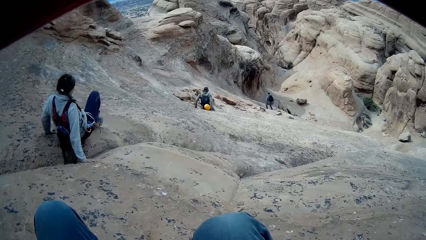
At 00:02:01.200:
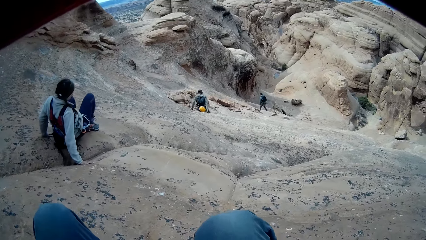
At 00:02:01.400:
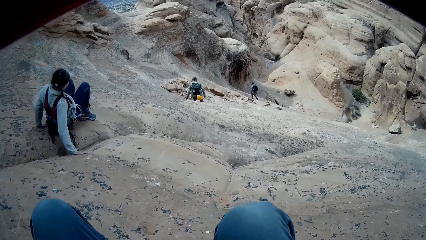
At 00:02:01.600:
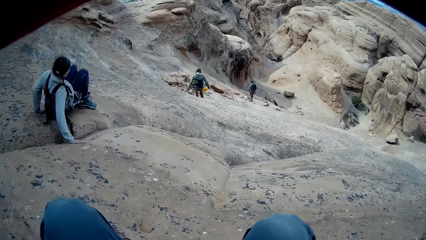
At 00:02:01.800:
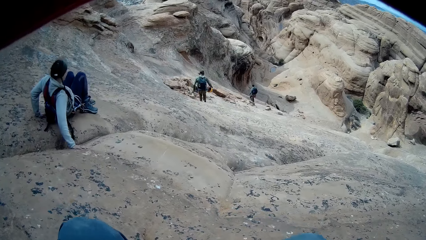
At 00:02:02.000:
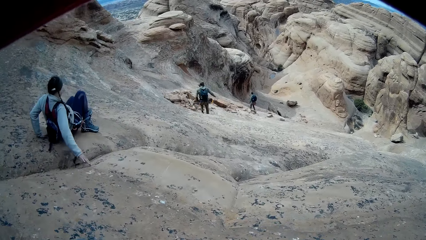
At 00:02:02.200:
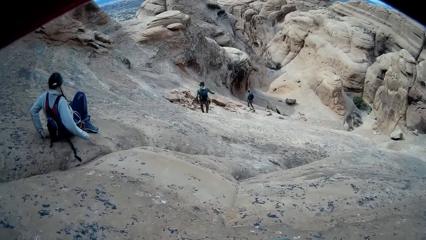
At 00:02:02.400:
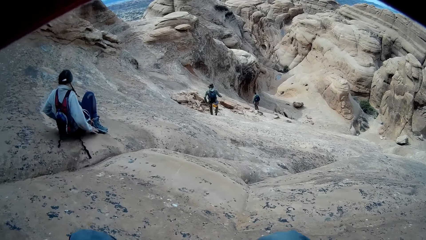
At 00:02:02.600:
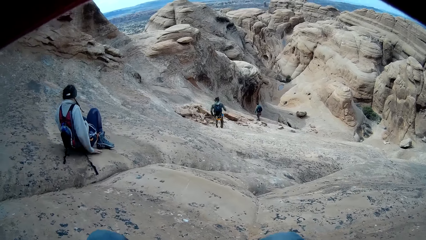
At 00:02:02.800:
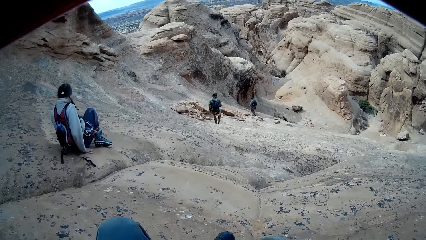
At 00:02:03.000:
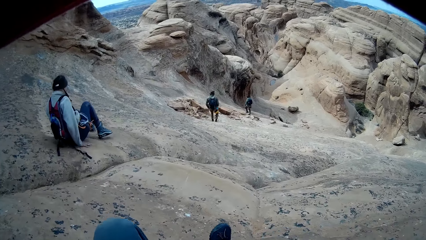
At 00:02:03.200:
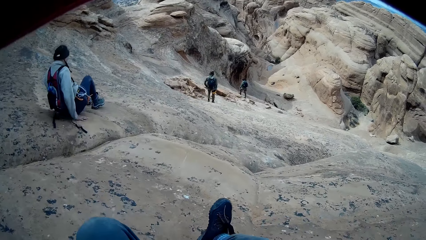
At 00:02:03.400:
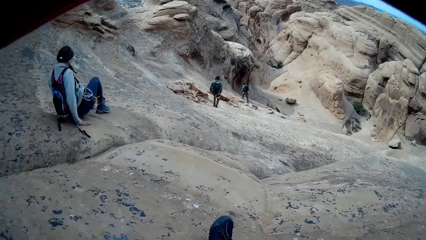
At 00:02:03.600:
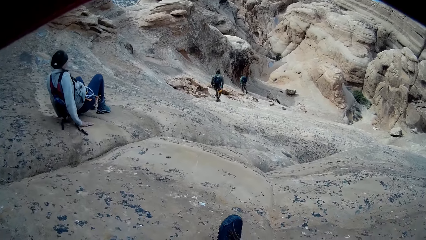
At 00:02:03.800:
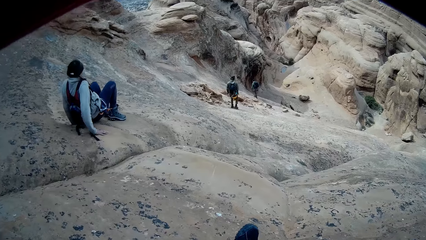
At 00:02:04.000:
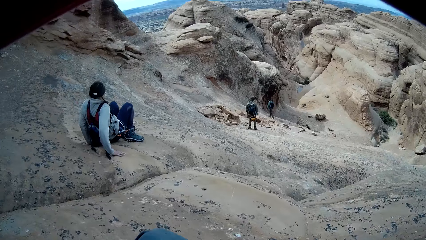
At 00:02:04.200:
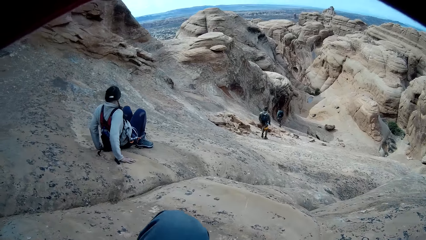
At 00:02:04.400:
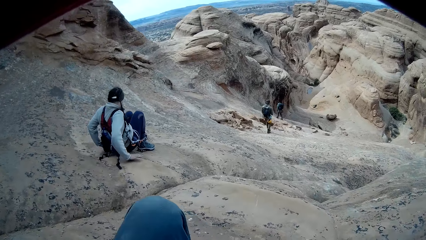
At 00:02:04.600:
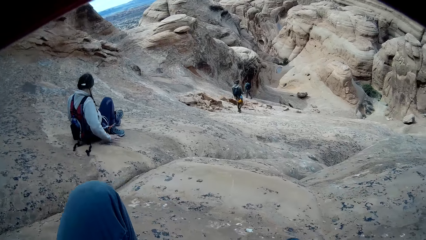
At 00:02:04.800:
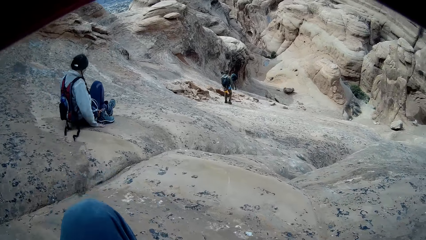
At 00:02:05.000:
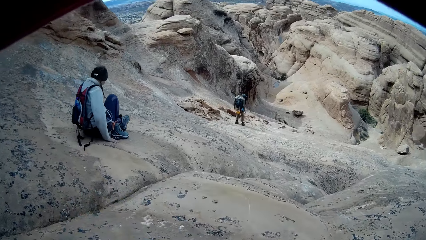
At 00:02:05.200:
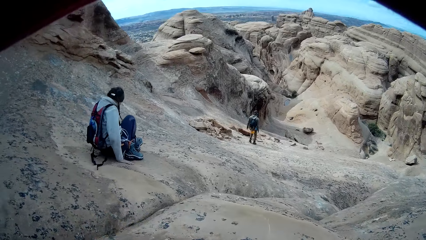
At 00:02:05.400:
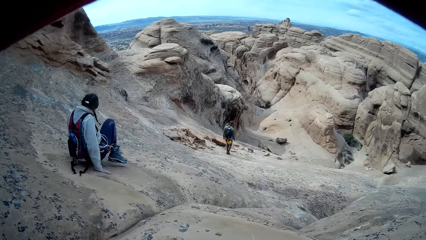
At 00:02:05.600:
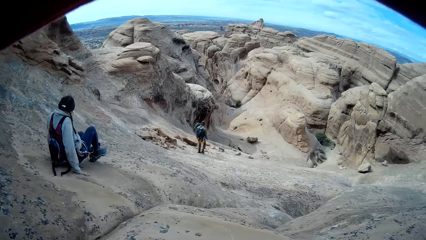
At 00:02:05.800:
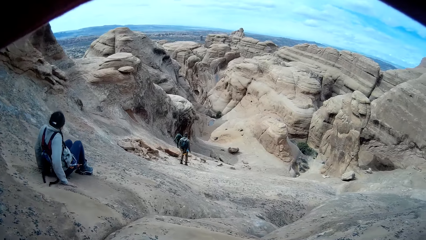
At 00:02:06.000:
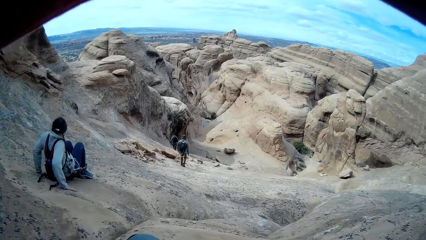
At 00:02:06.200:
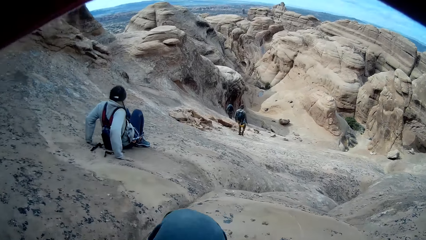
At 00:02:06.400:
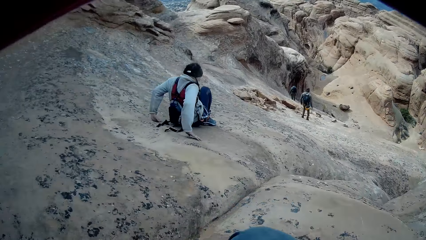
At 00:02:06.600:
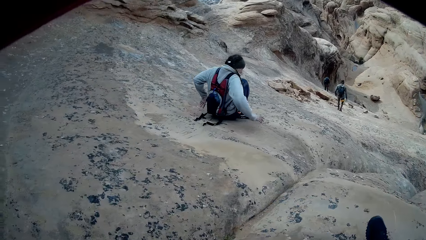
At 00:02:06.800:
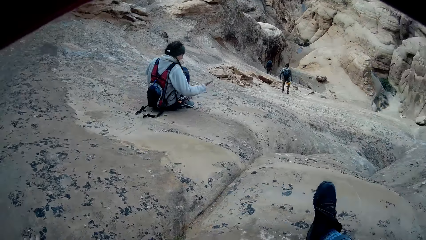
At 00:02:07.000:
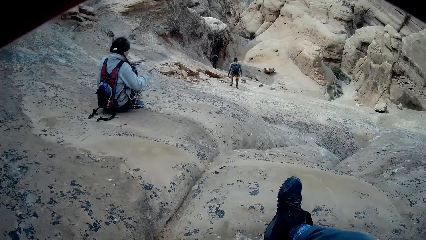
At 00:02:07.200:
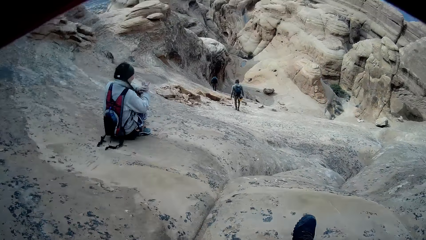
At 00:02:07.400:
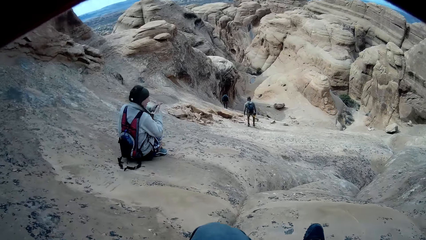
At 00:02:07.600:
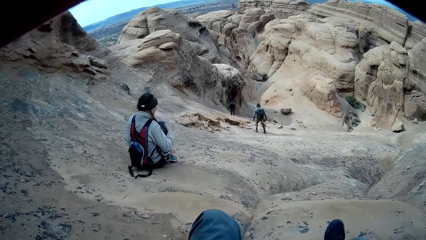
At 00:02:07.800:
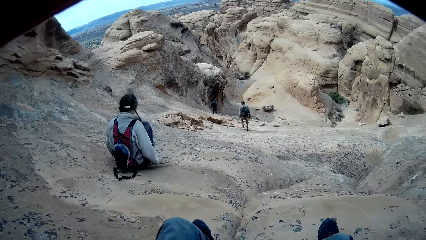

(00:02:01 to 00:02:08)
A person stands on the rocky mountain and walks on the rocky mountain.

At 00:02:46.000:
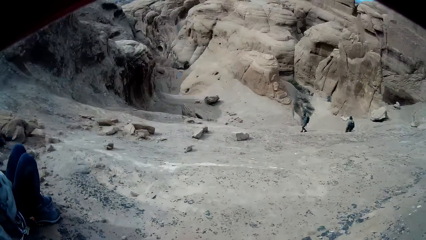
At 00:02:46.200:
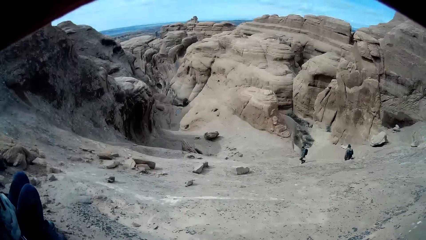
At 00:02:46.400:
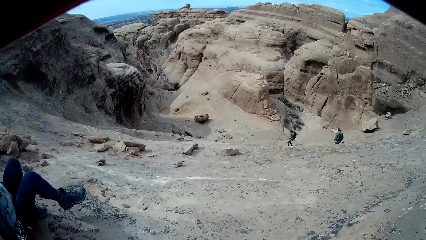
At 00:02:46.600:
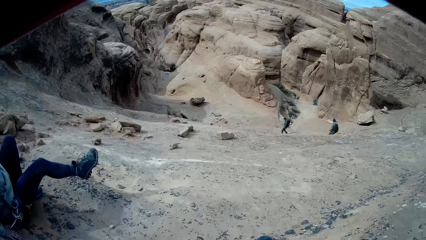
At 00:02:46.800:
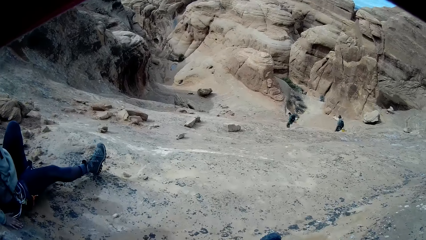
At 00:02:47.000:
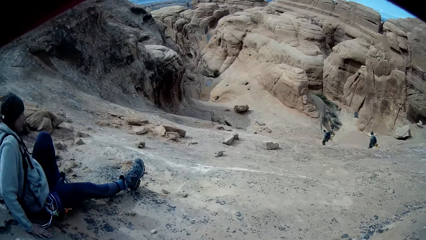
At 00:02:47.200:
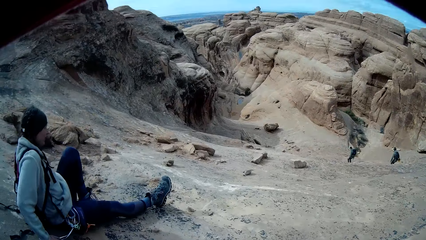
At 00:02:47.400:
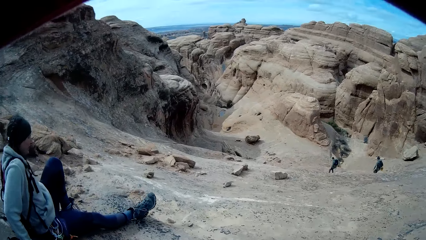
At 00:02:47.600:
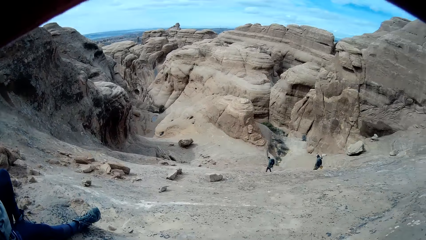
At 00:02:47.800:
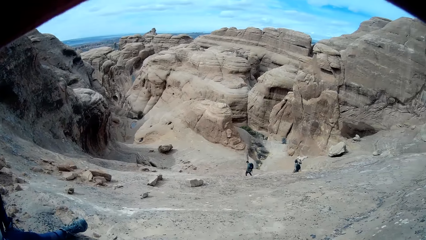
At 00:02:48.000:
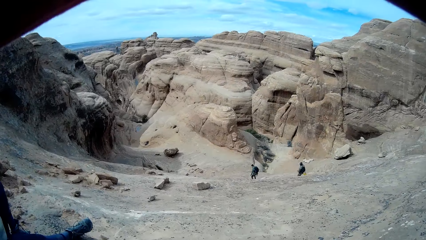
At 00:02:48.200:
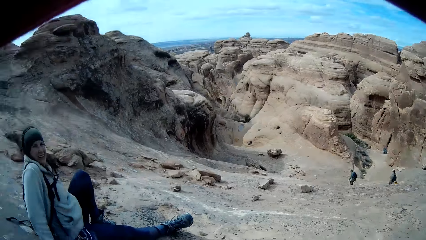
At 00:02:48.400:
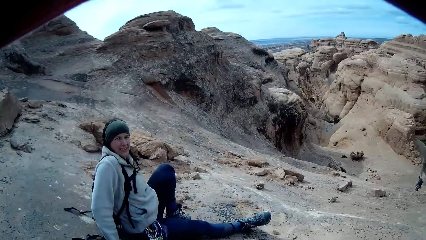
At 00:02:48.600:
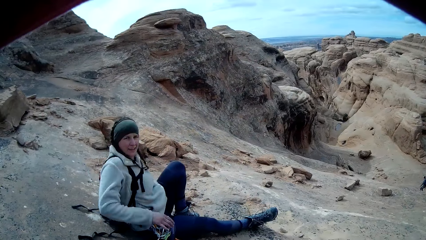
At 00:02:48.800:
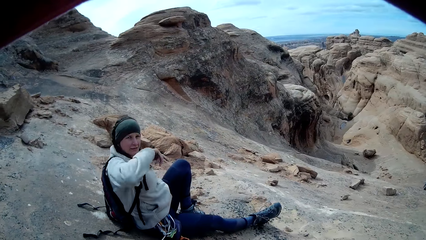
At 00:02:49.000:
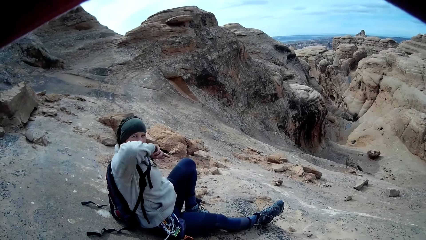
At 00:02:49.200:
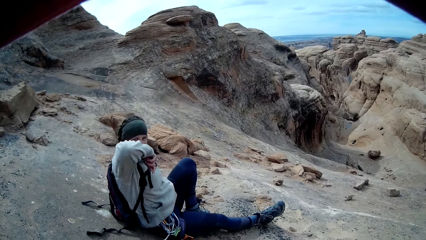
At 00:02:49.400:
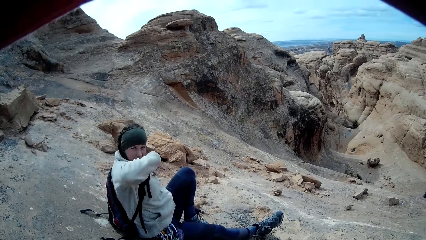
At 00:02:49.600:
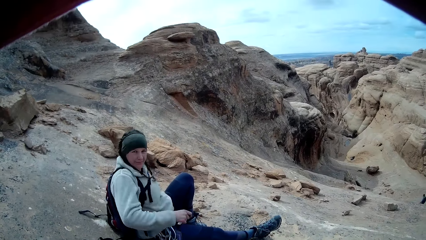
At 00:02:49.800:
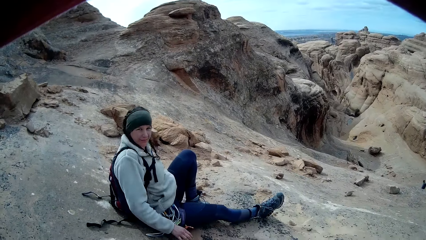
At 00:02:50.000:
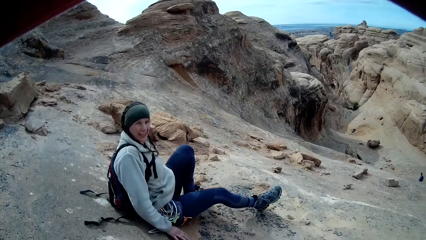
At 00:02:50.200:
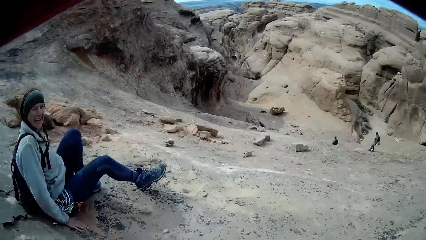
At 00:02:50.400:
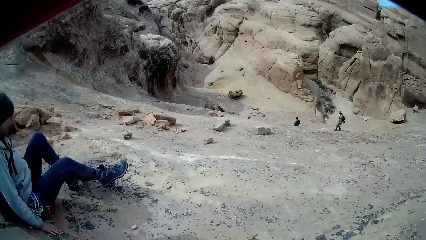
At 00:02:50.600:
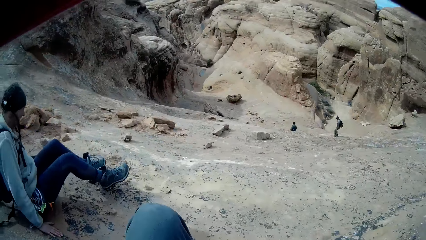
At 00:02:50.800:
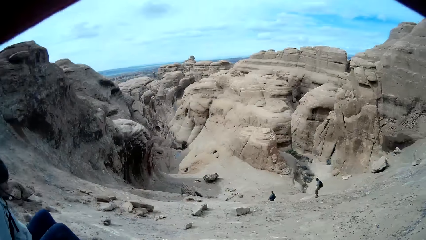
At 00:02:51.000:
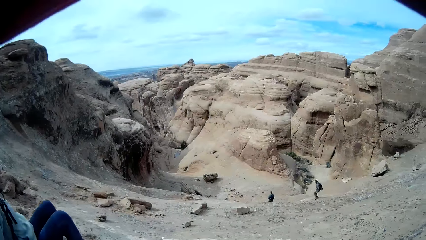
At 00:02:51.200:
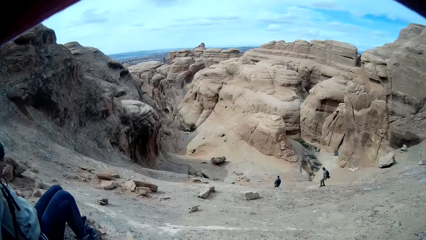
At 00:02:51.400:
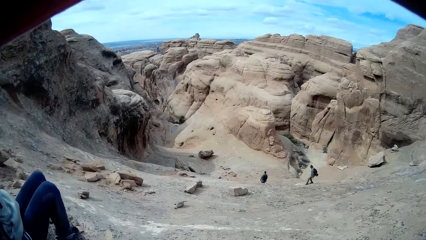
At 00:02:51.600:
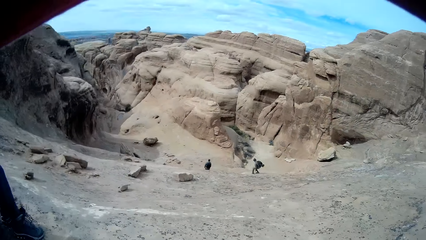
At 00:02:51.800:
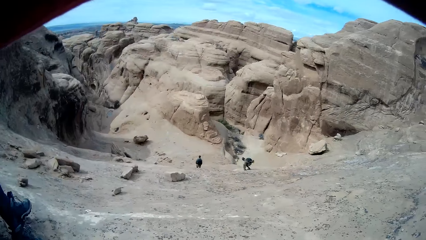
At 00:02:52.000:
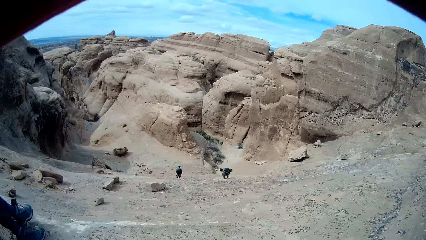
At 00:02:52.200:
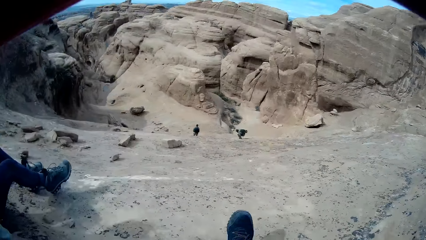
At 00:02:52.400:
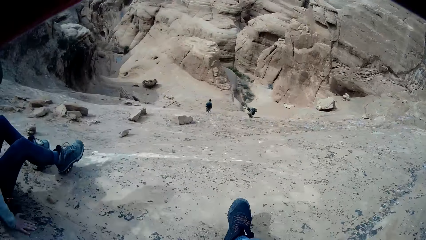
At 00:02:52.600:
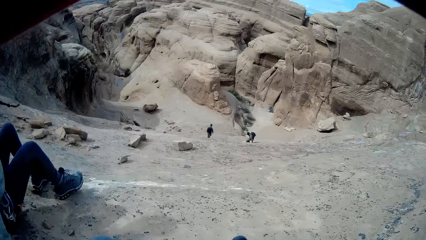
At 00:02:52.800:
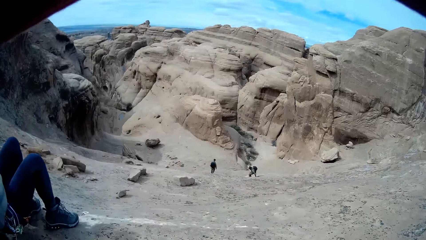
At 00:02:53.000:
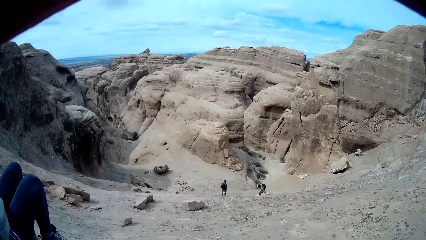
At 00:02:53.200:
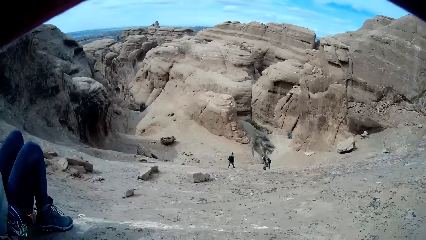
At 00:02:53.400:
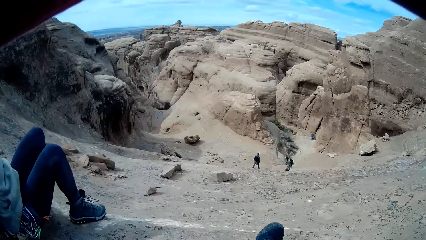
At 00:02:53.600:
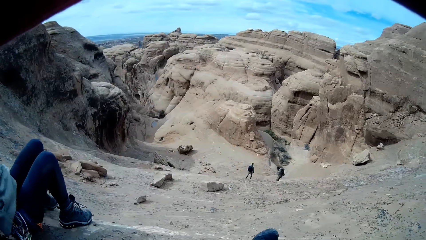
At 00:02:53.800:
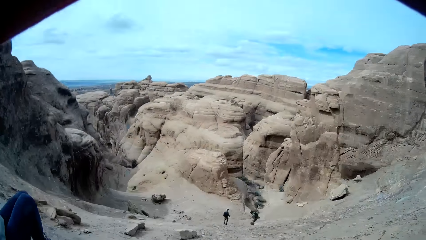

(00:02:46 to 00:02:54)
A man wipes his nose with his hand. The man sits on the rocky mountain. The camera wearer goes down from the mountain. The man goes down from the mountain.
